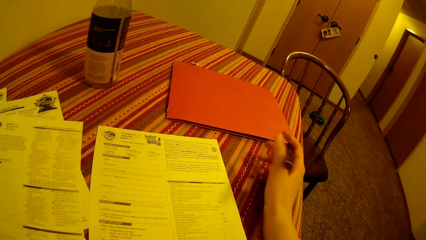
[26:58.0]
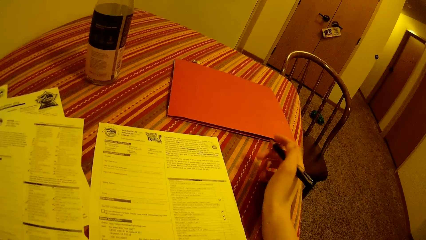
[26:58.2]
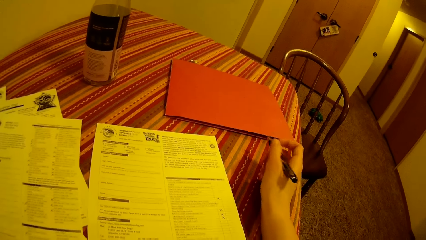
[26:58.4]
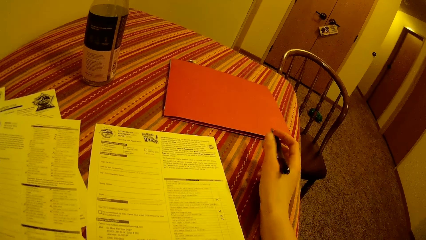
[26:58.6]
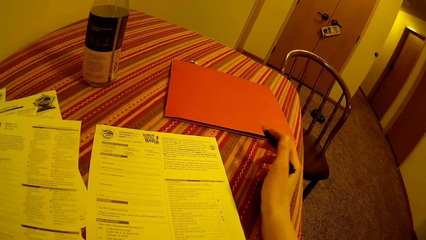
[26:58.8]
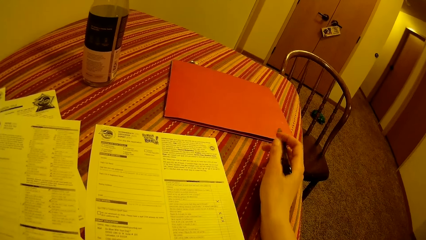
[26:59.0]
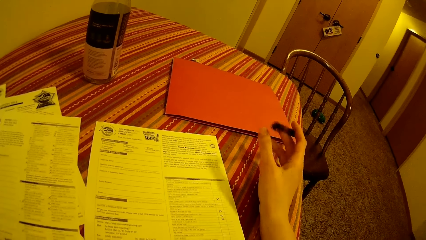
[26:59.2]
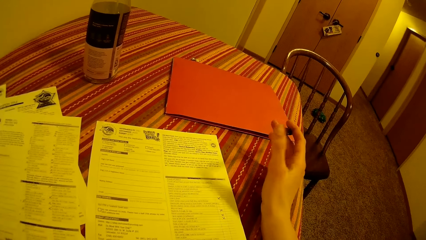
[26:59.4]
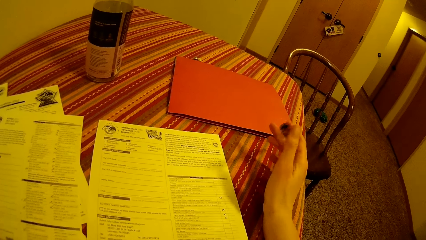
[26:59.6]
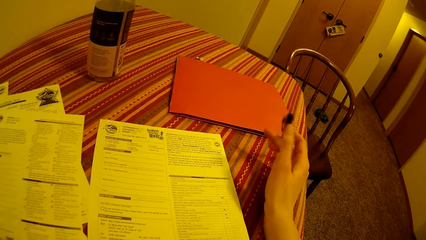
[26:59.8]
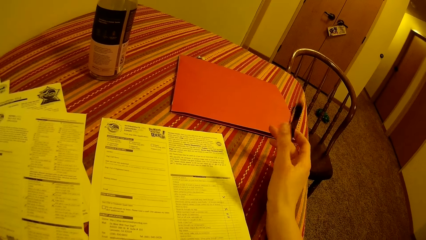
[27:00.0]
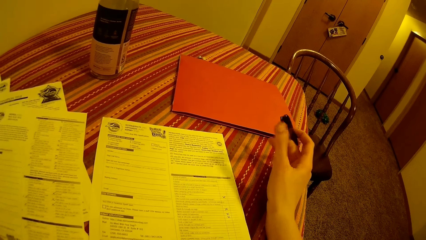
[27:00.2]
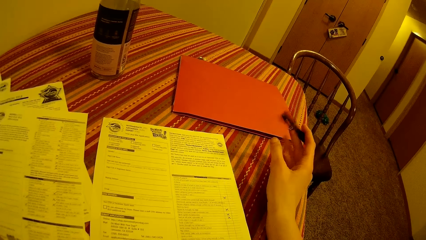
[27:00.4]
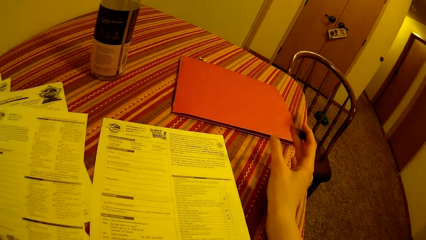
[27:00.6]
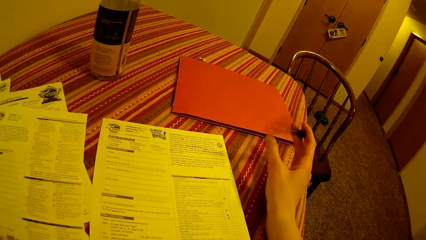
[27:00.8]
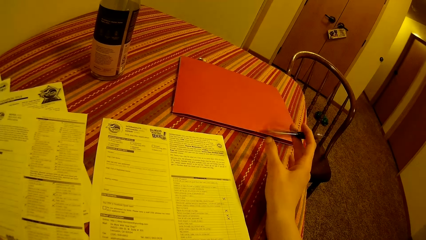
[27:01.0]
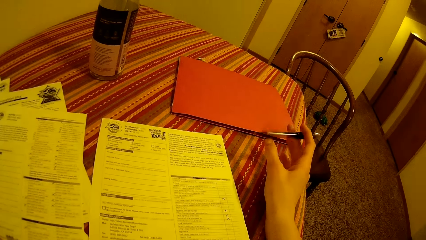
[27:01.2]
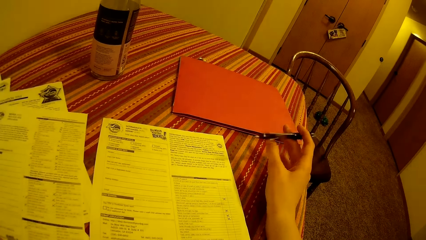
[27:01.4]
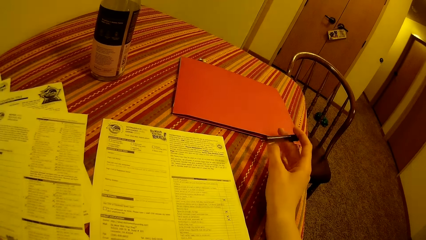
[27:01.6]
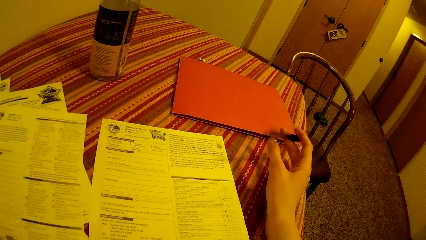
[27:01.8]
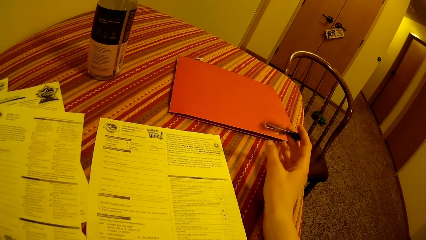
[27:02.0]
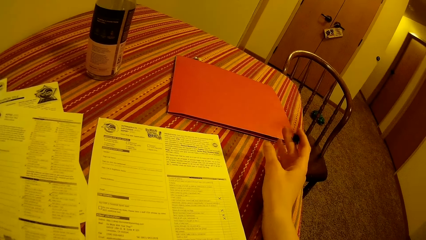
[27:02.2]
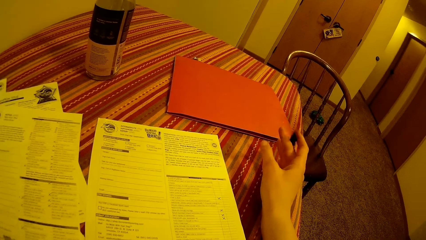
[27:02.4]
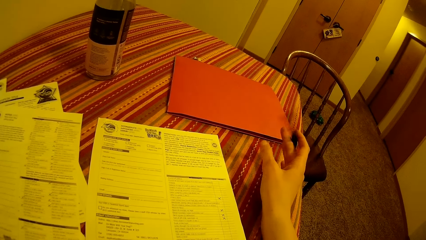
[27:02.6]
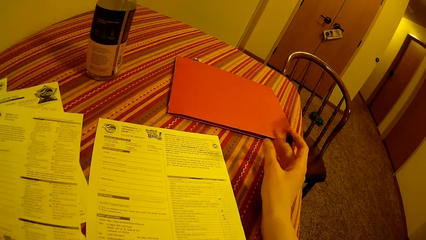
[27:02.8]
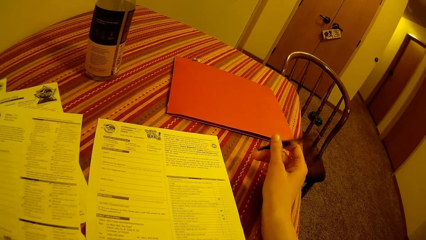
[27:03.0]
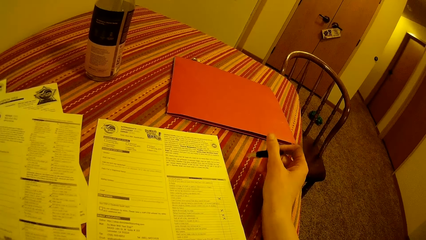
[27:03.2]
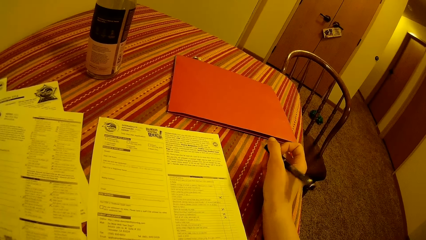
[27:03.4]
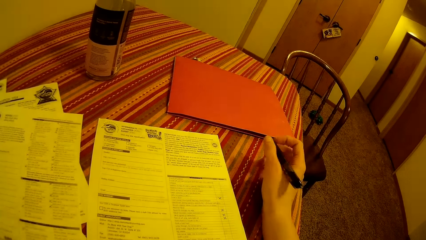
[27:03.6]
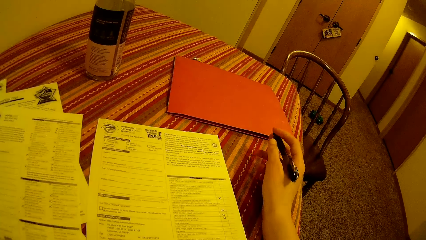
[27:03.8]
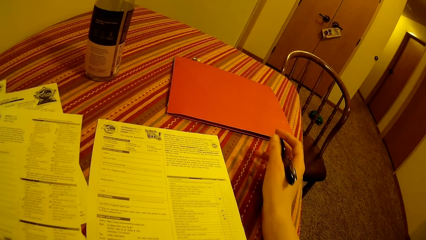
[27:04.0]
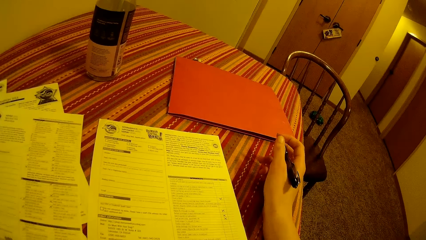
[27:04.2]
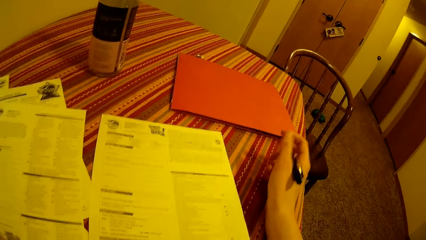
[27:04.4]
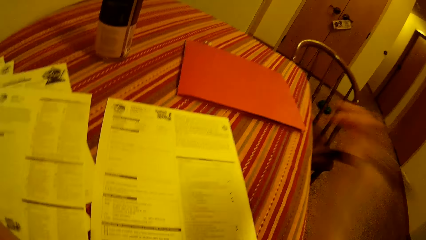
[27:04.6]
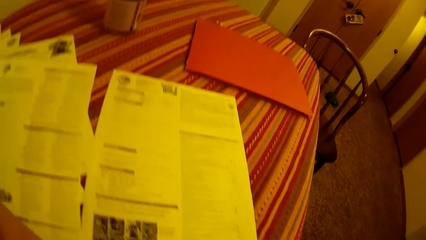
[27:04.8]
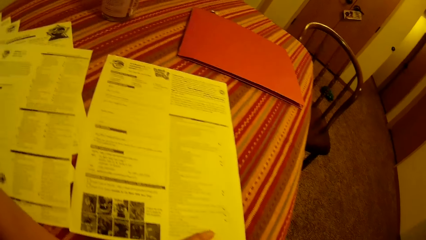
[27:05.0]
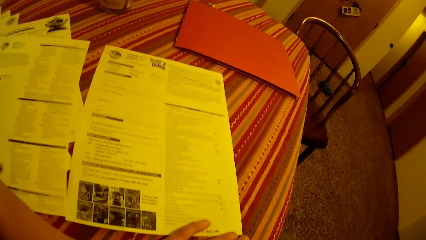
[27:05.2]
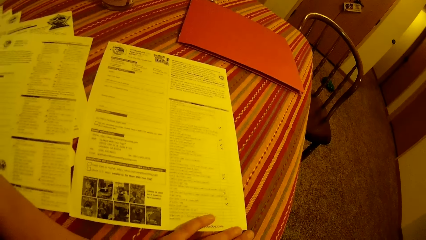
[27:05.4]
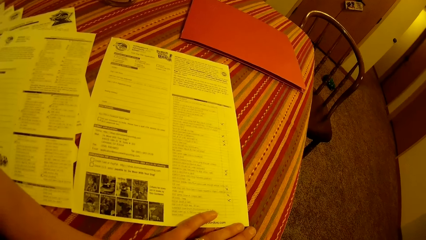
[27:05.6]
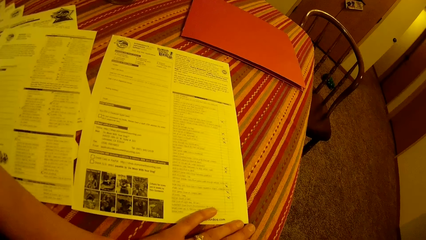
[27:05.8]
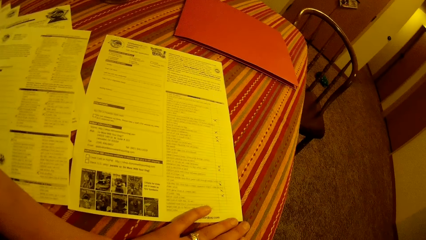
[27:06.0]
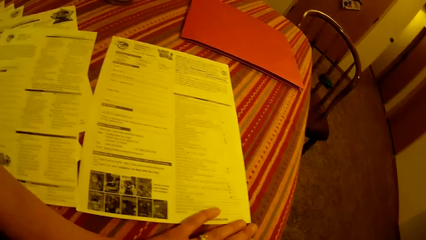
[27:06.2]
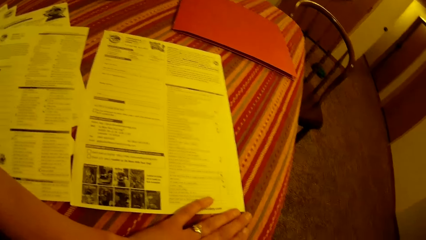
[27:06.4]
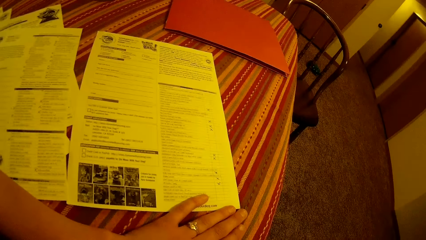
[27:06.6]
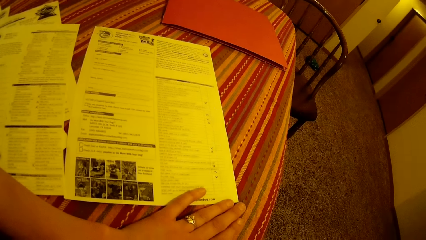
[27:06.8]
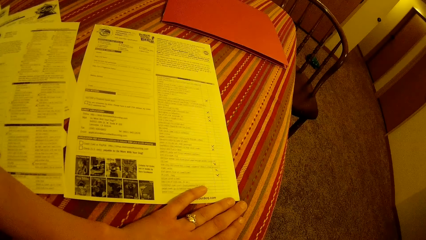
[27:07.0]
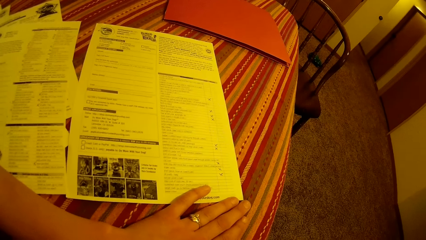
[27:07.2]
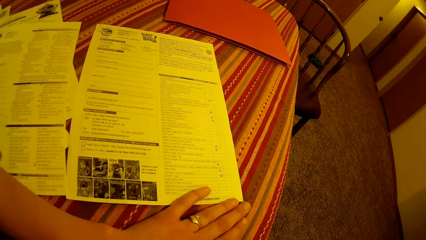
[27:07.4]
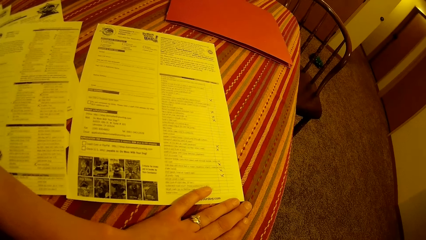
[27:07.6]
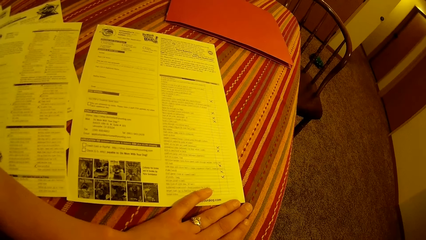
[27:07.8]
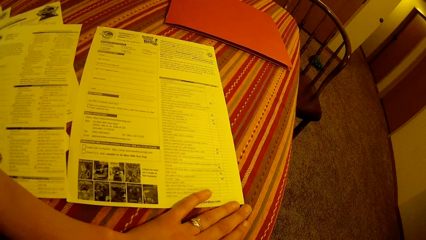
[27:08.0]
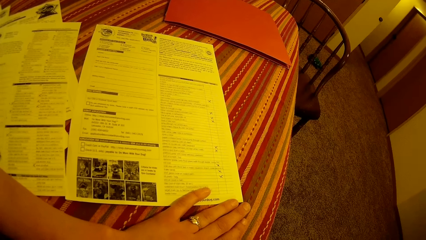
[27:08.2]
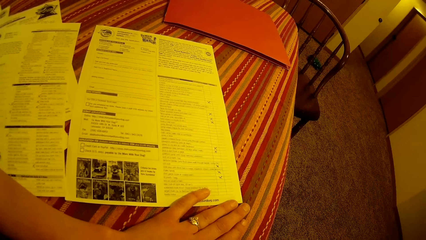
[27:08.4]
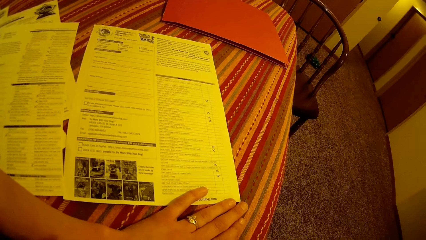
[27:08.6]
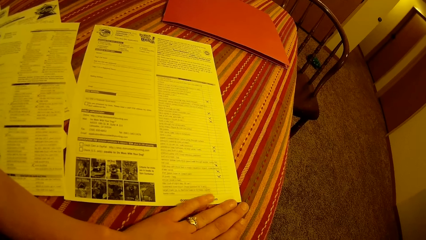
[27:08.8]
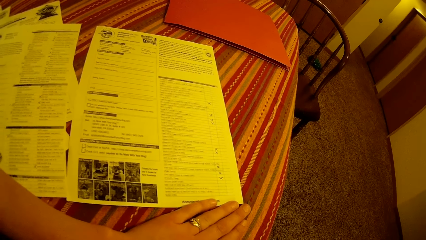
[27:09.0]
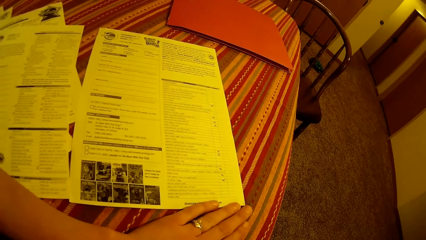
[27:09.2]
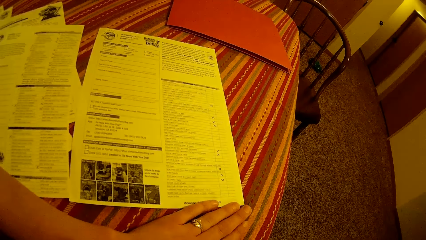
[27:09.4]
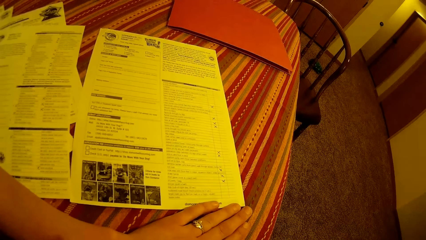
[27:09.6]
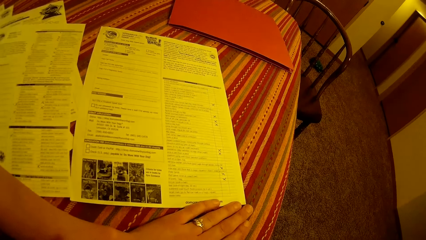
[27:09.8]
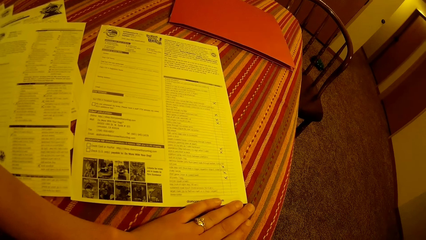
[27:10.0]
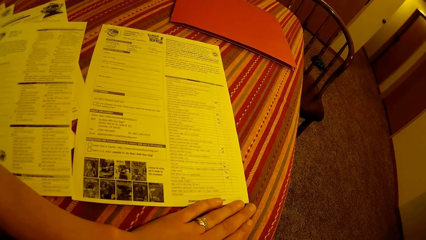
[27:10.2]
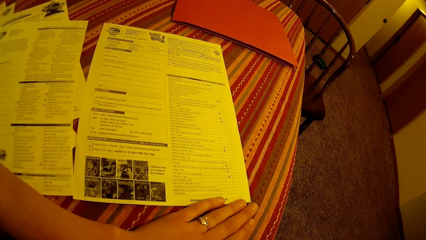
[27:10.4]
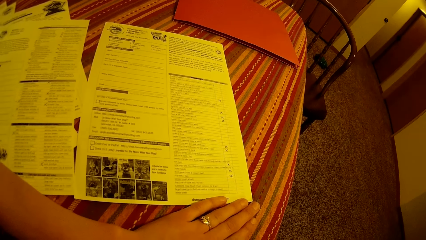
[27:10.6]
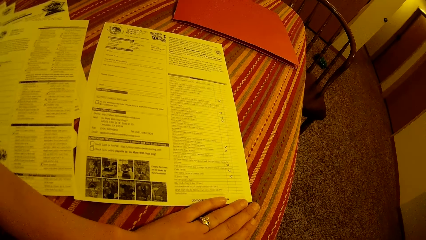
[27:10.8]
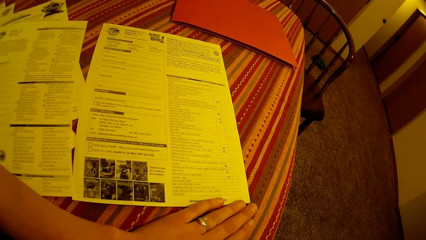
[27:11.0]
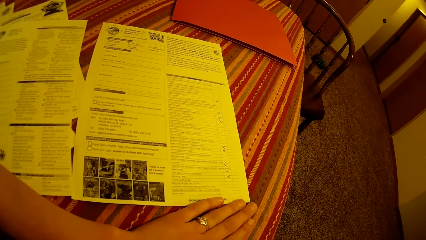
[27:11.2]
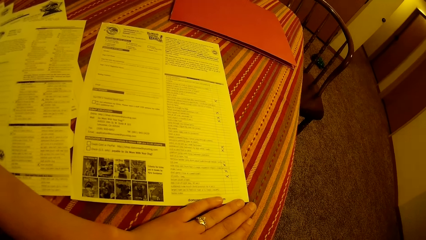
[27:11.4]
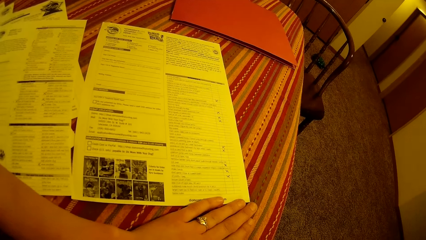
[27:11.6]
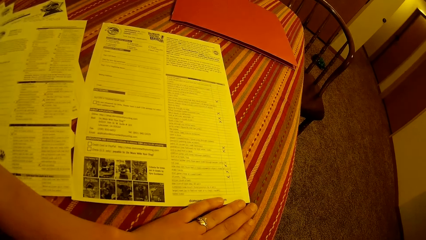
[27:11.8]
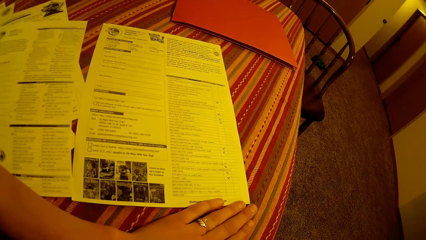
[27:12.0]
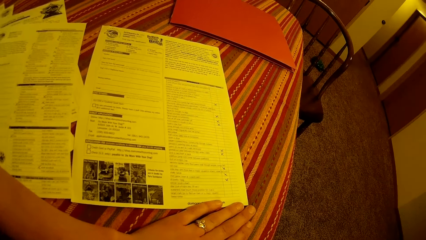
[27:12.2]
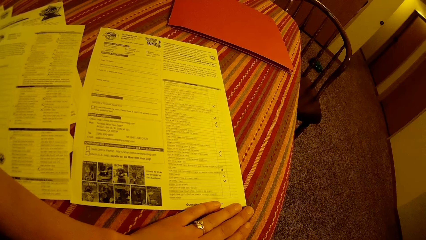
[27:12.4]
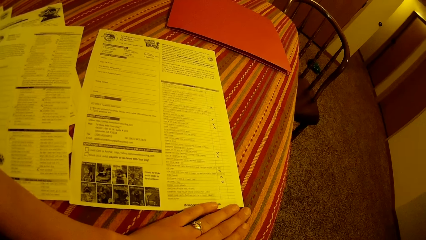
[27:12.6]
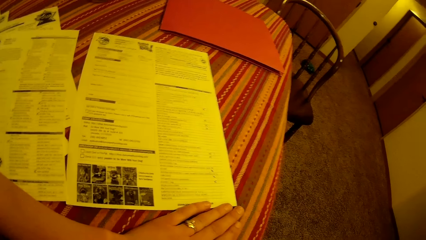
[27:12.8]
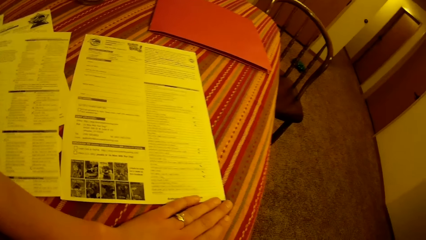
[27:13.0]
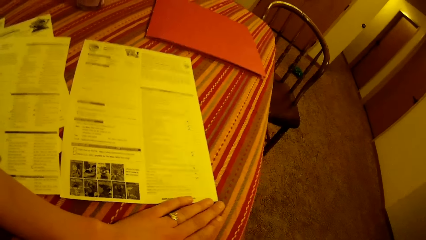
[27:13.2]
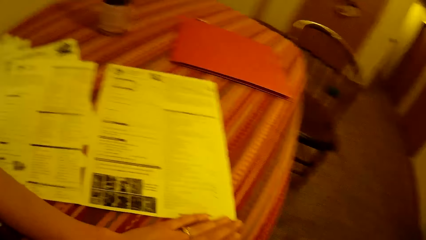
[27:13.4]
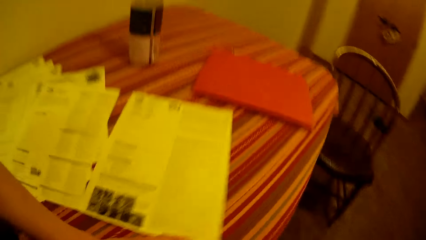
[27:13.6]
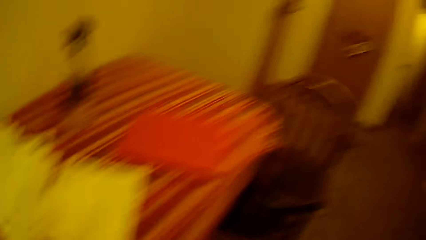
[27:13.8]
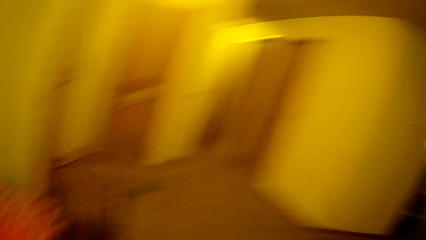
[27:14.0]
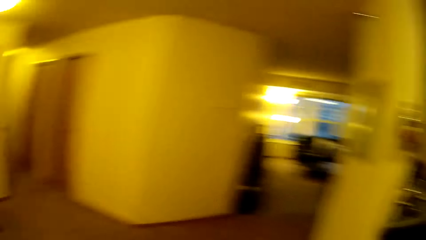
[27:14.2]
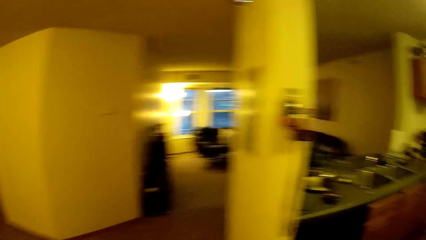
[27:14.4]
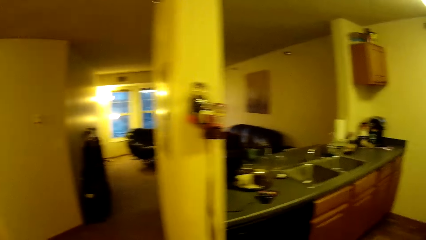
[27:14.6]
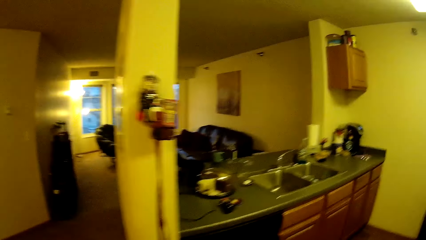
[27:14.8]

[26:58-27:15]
The camera wearer plays with the pen in his right hand. He shakes the pen. He touches his face with his right hand.
